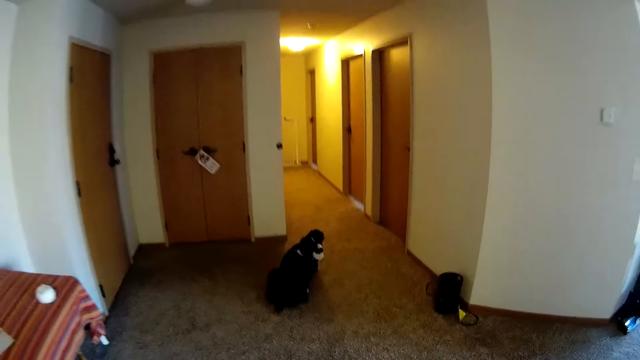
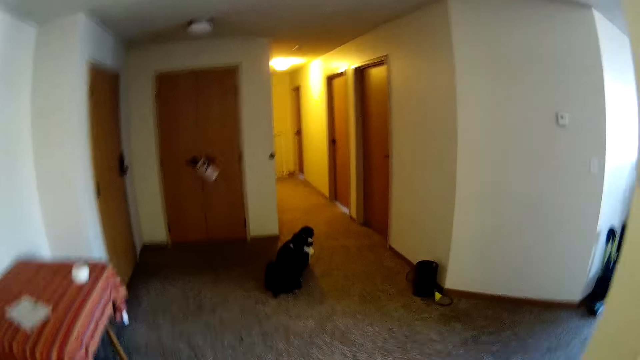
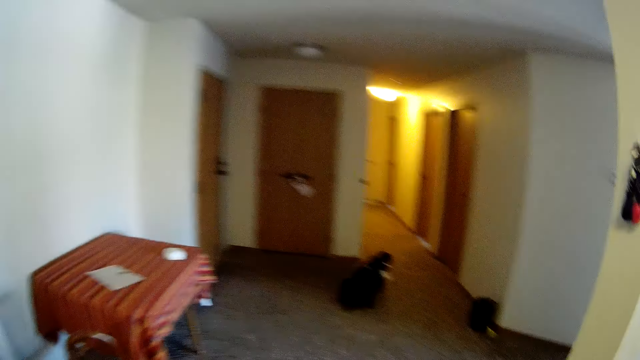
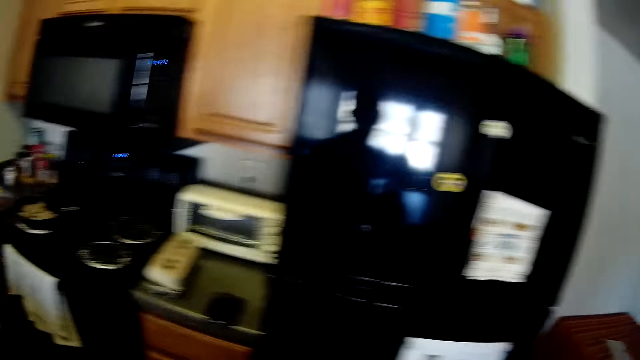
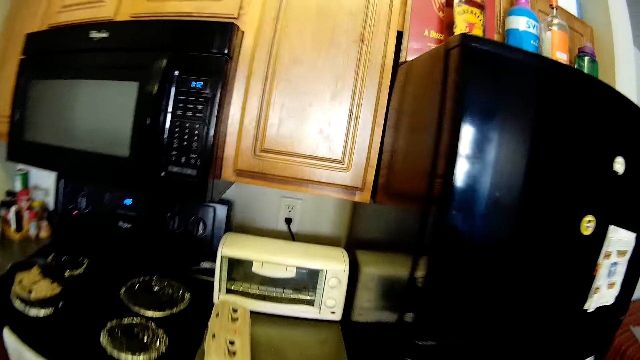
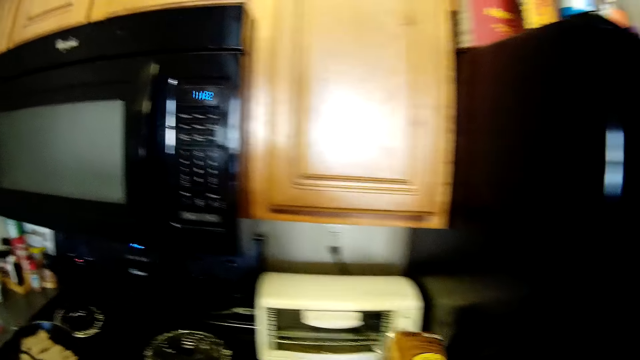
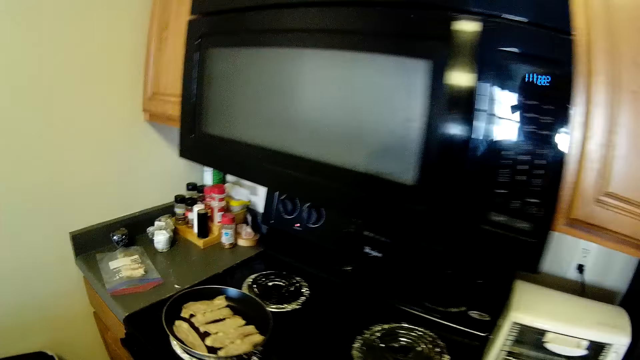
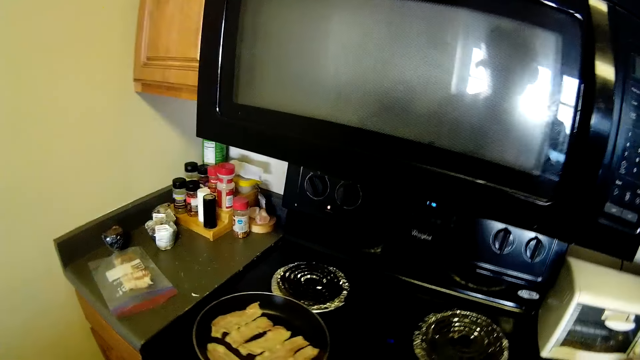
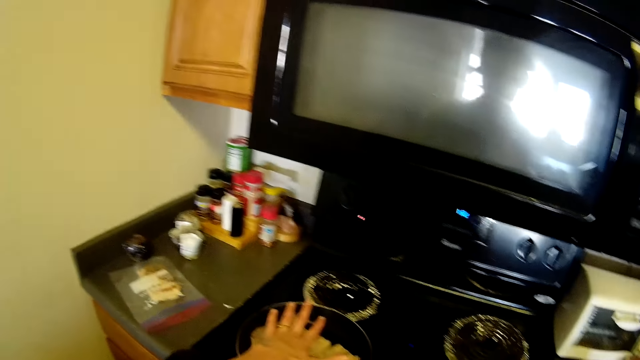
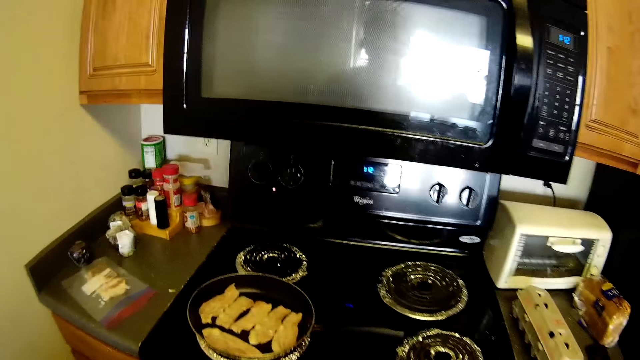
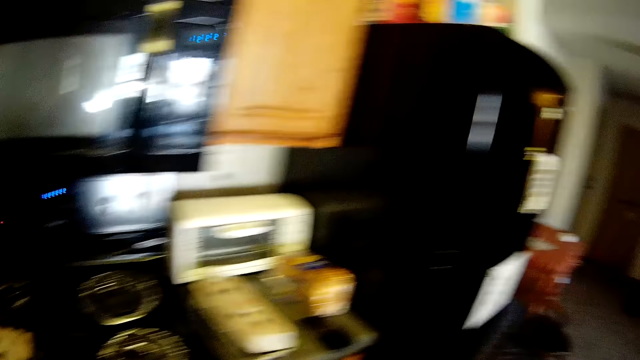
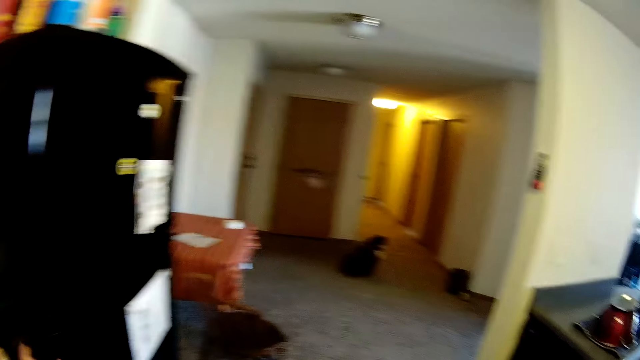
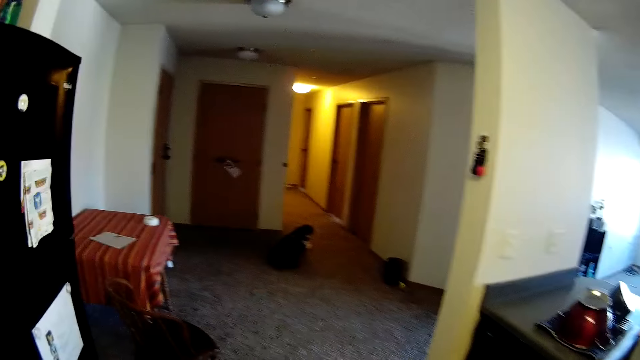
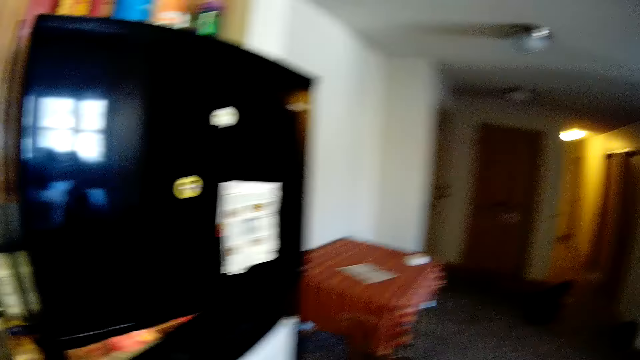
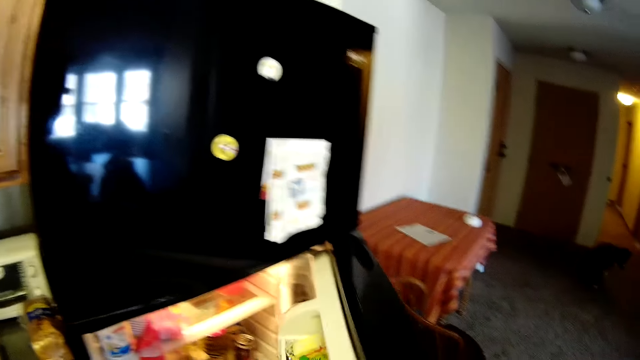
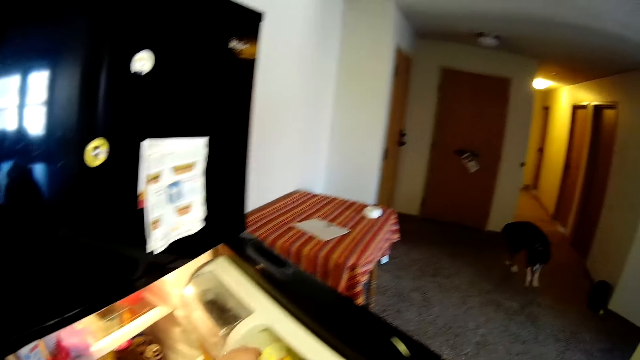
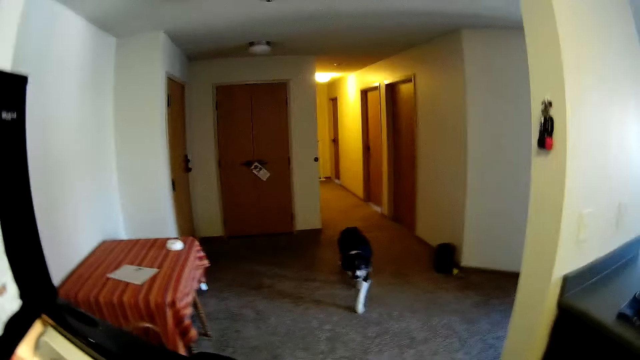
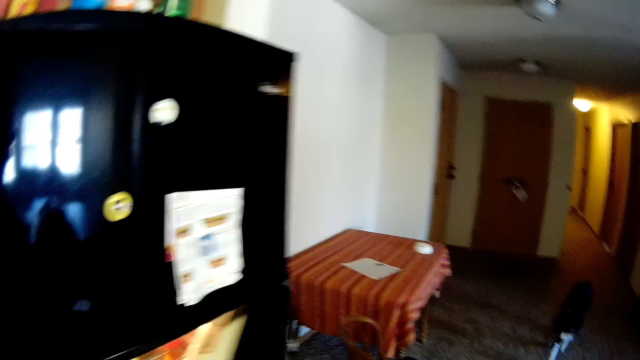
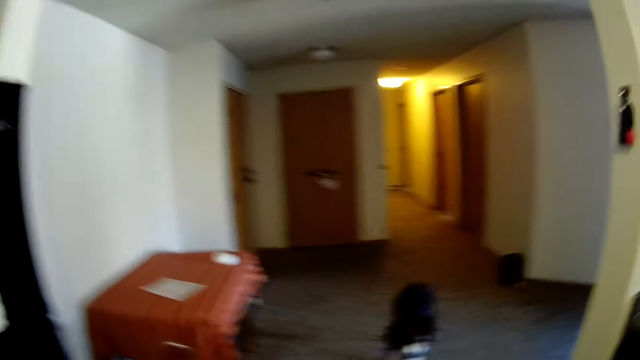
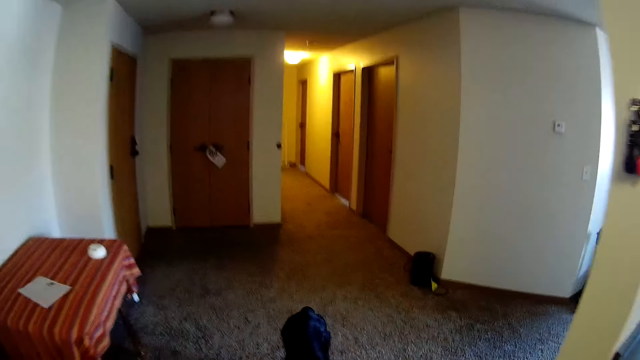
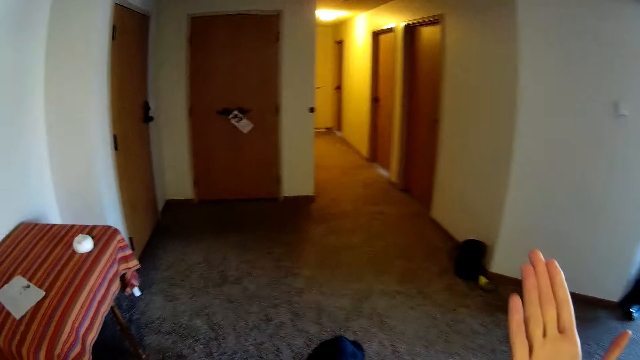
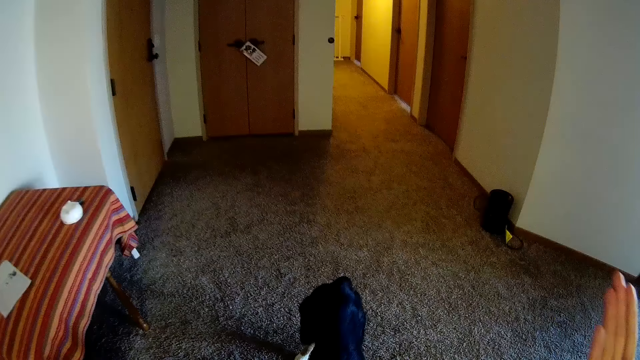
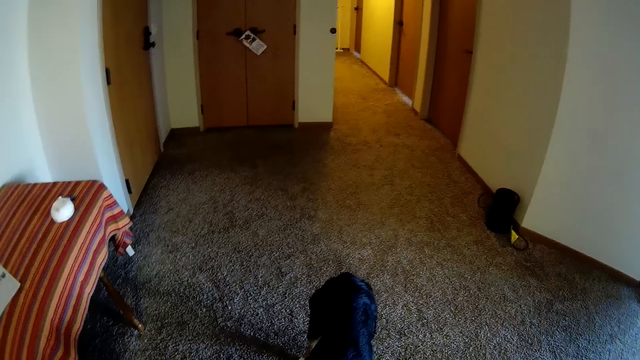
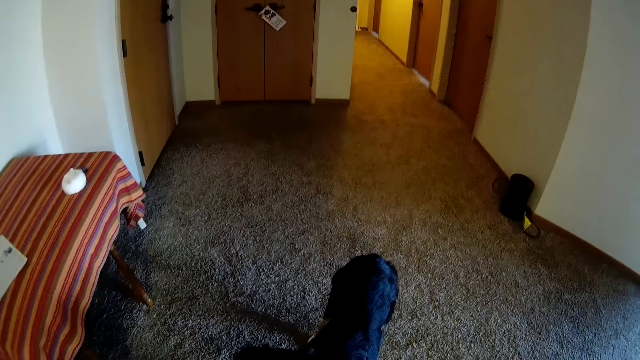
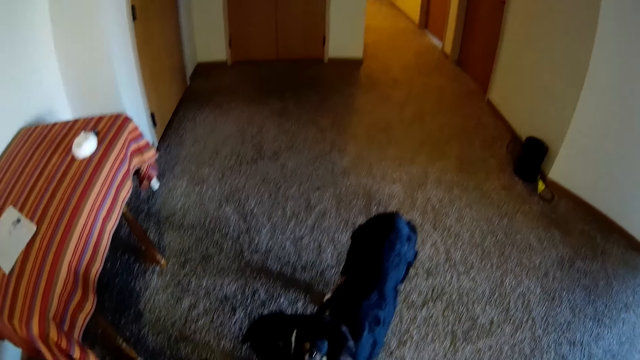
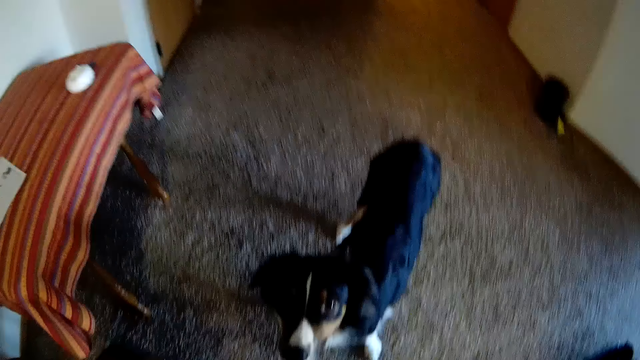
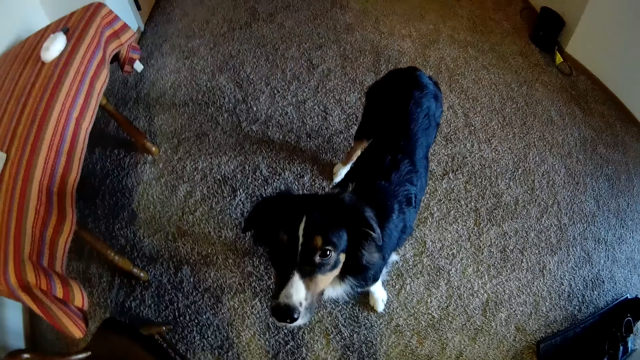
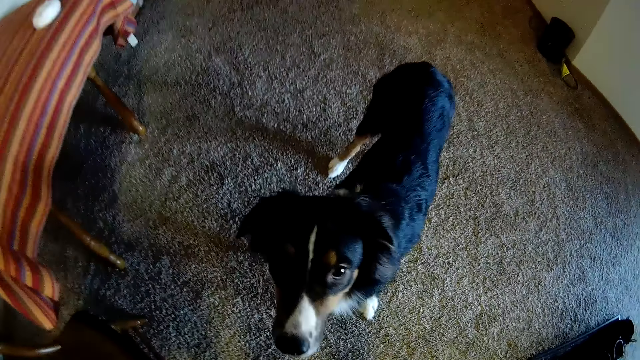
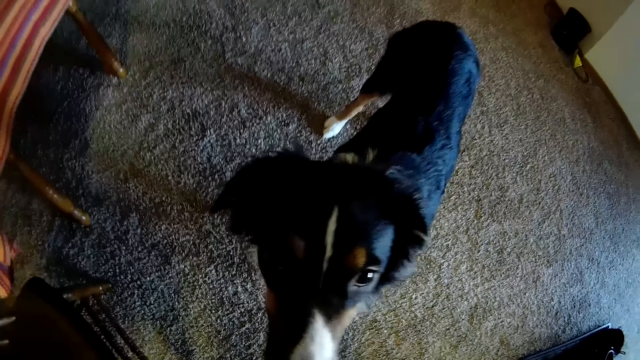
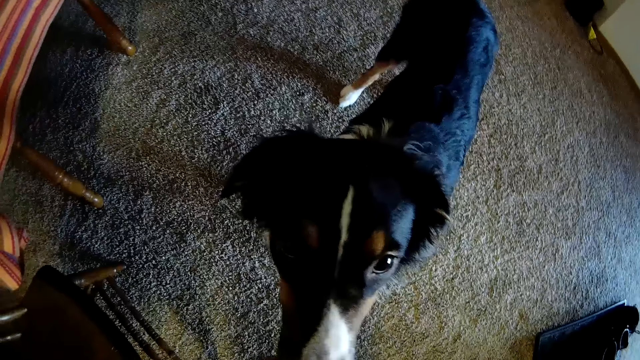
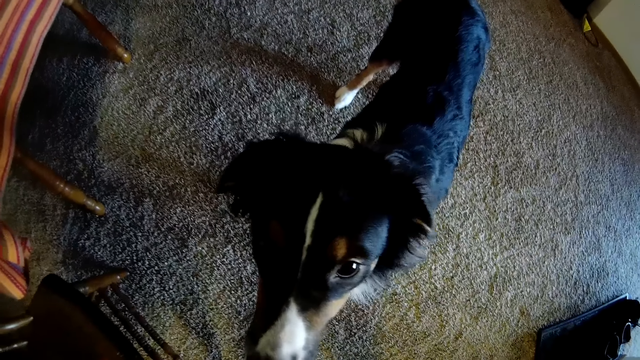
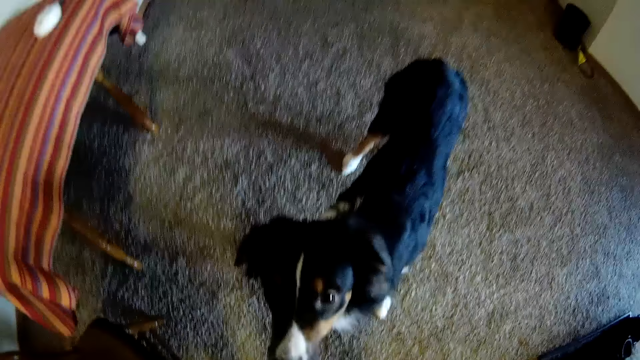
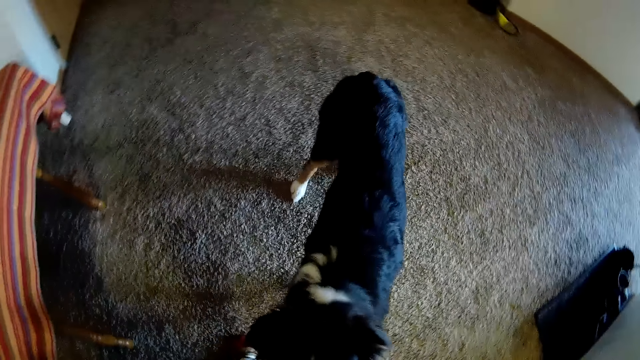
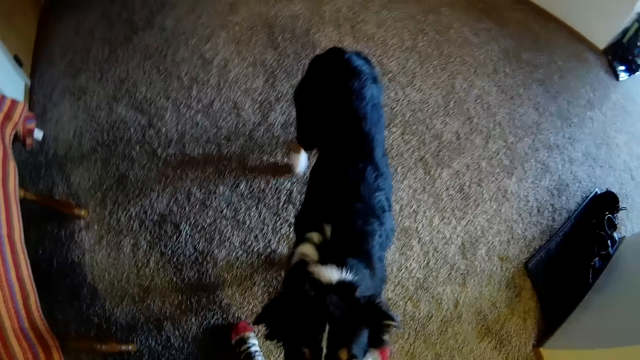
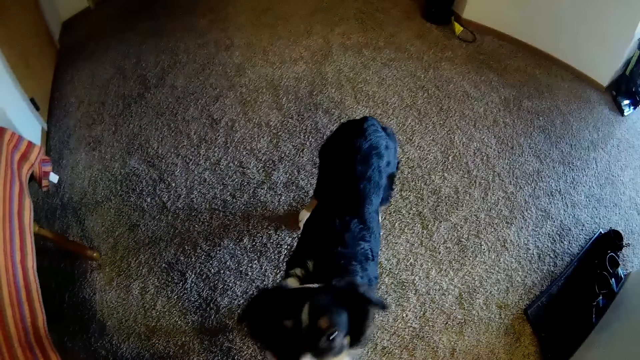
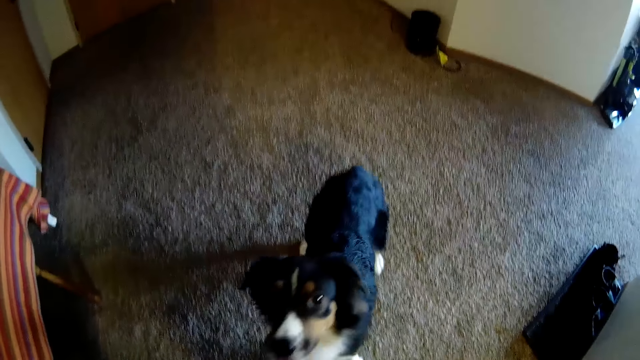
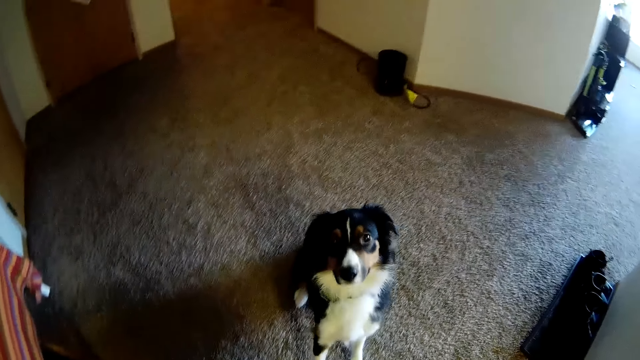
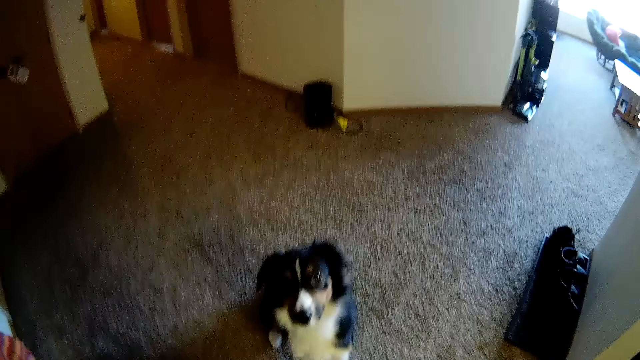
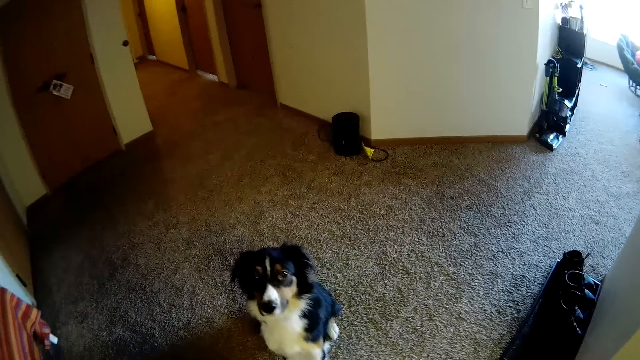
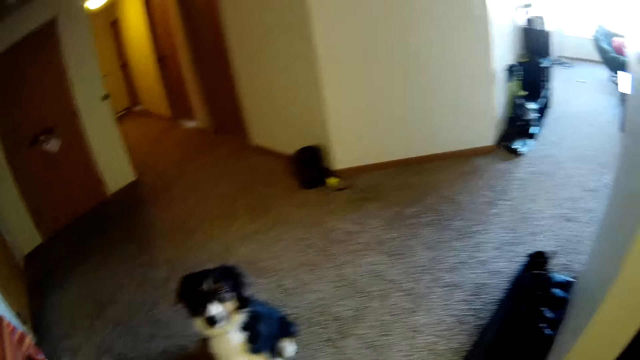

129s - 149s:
The camera wearer walks into the kitchen. She drops the loaf of bread on the kitchen counter with her right hand. She hovers a hand over the heating pan. She touches the piece of cold cuts in the pan on the gas cooker with her left hand. She walks. She opens a refrigerator with her left hand. She picks up a pack of cheese from the refrigerator with her left hand. She closes the refrigerator with her left hand. She walks. She looks at the dog.
